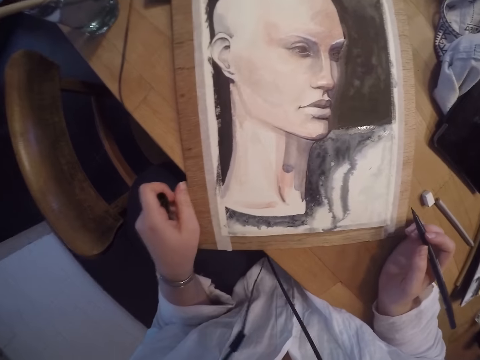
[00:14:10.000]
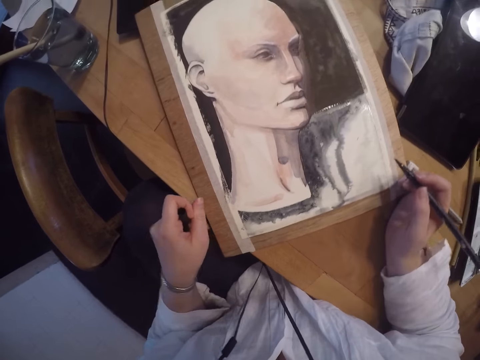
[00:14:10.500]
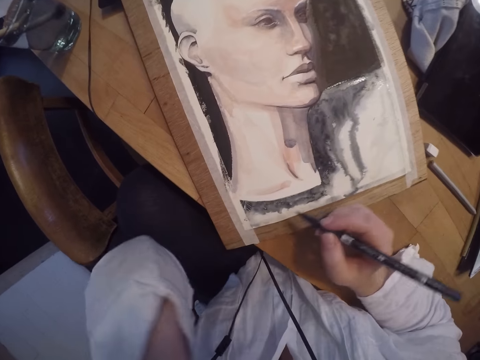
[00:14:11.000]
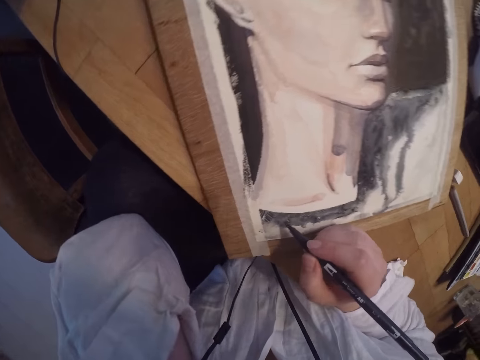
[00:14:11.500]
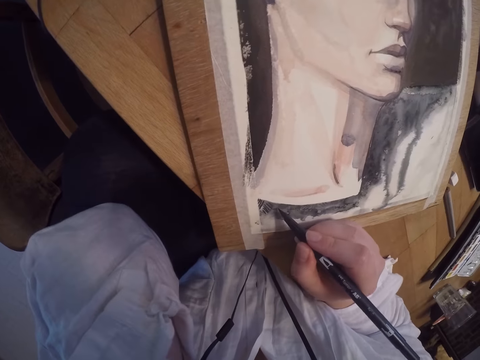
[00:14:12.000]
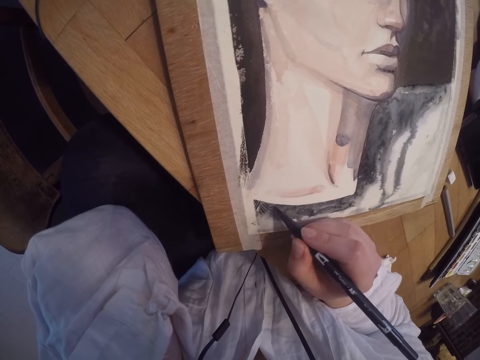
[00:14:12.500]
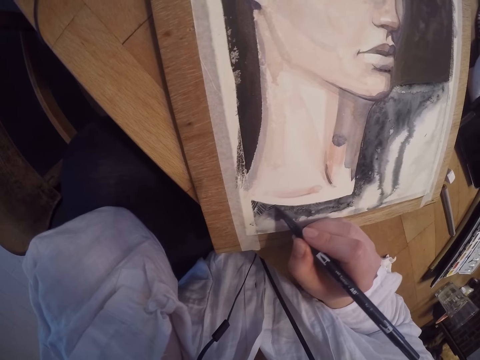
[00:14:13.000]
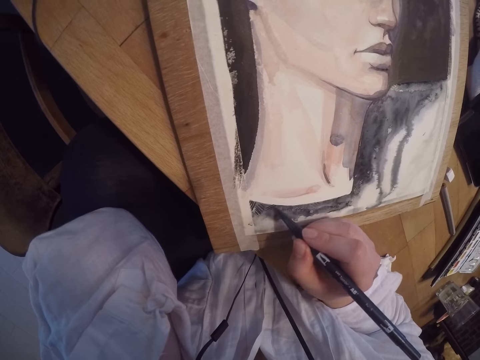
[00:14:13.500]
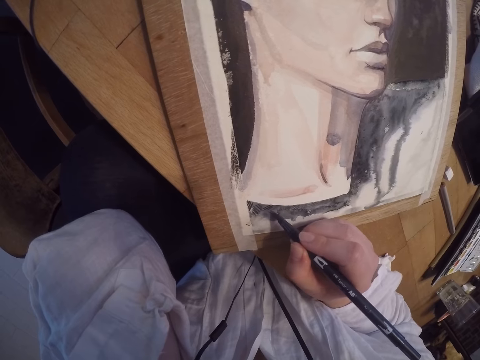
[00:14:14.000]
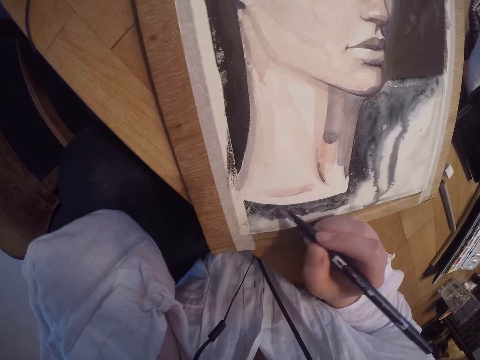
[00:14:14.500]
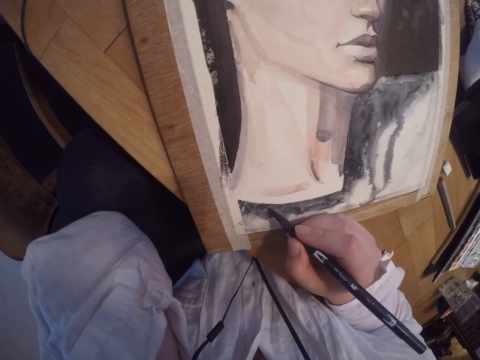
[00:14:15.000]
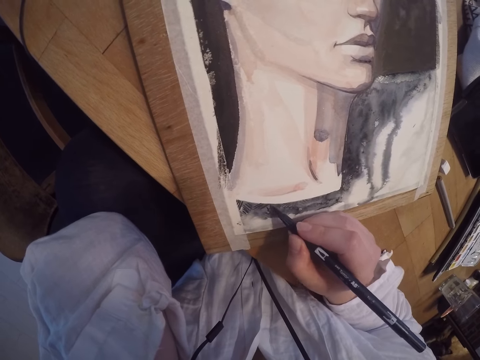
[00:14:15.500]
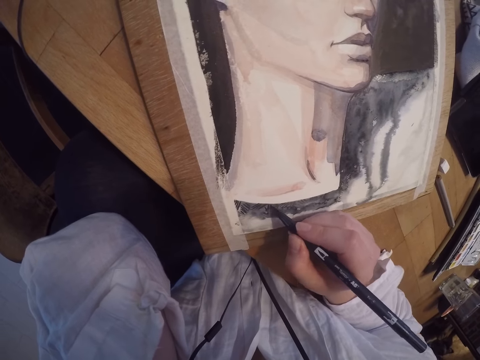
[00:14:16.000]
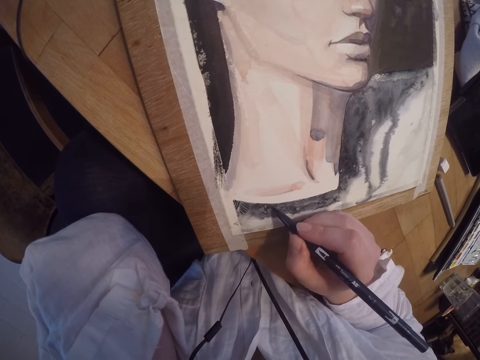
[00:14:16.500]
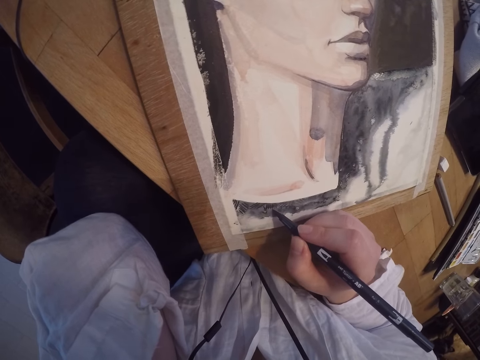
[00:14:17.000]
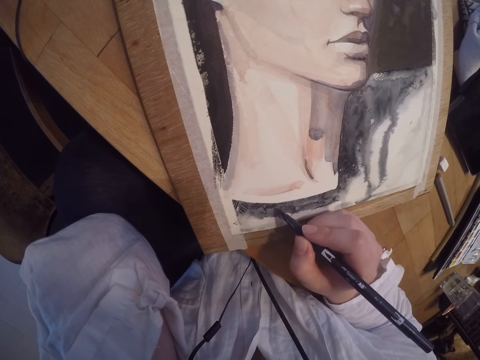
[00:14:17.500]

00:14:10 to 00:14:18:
The camera wearer moves the portrait on the table. She touches her cheek. She draws on the paper.

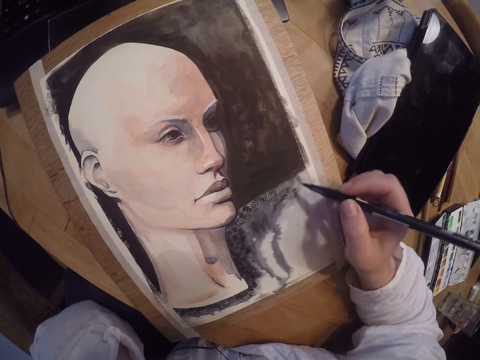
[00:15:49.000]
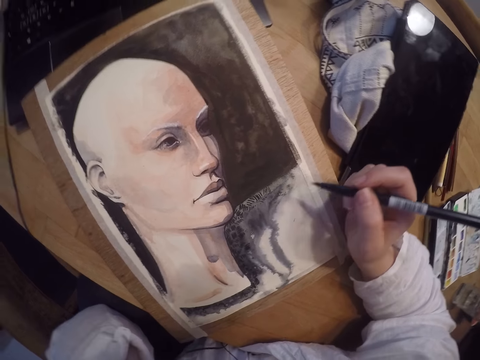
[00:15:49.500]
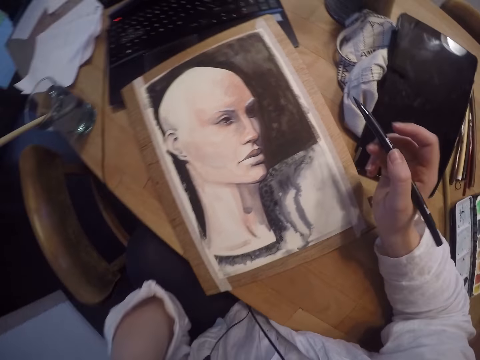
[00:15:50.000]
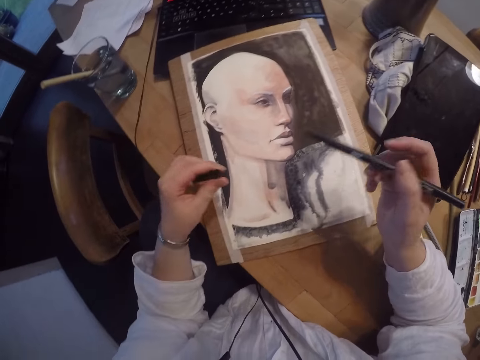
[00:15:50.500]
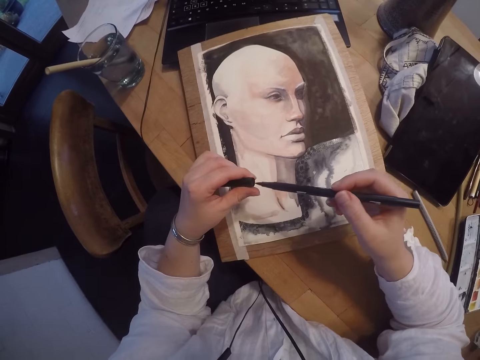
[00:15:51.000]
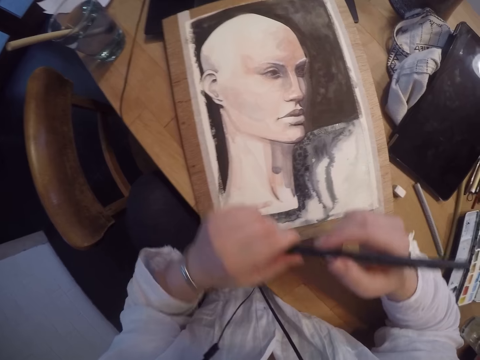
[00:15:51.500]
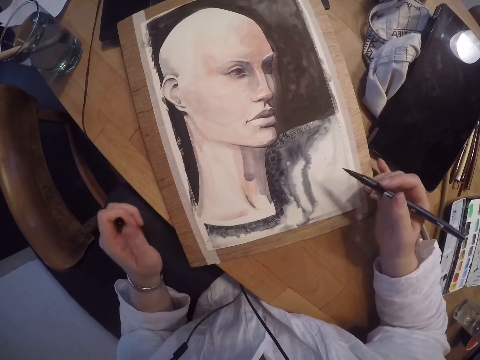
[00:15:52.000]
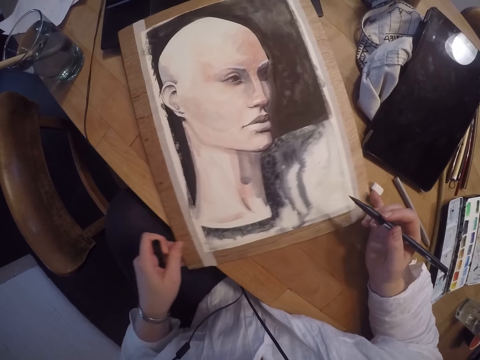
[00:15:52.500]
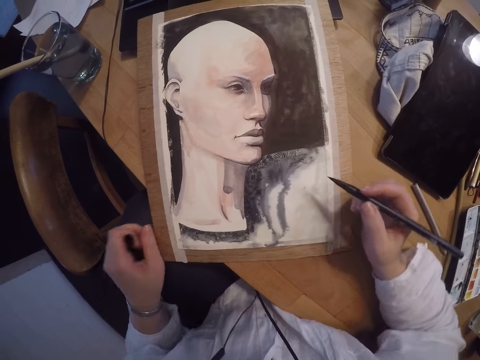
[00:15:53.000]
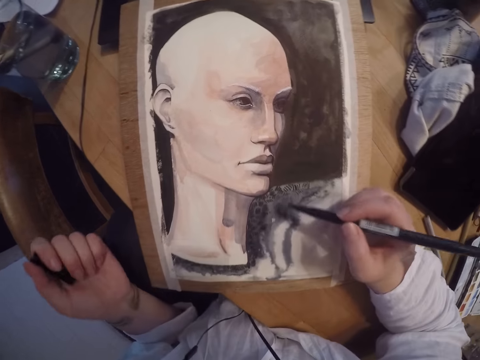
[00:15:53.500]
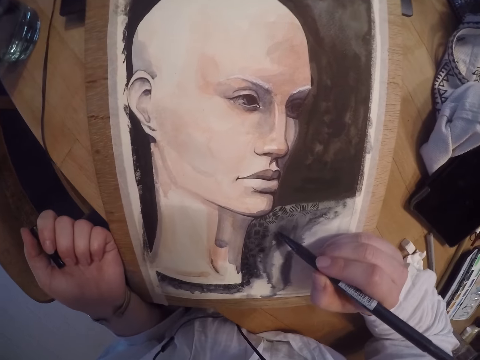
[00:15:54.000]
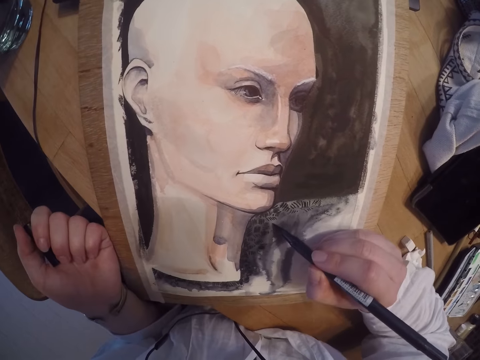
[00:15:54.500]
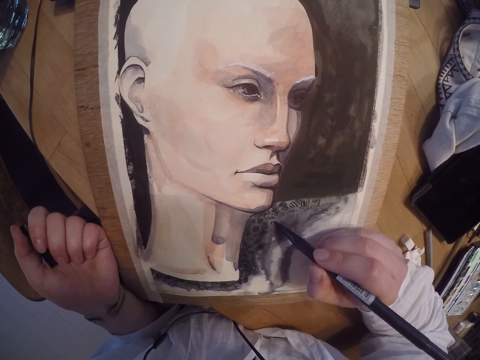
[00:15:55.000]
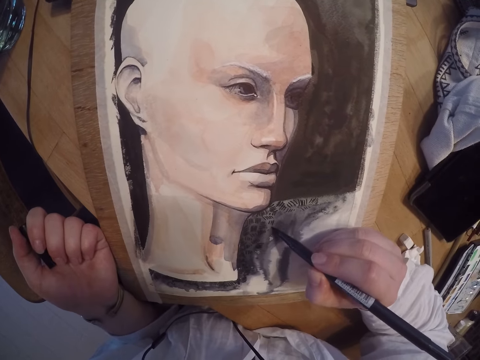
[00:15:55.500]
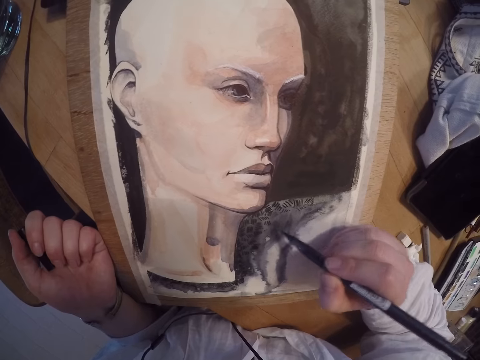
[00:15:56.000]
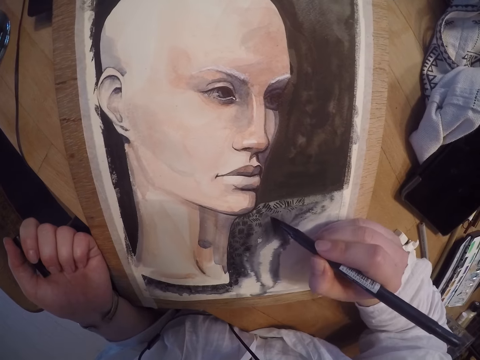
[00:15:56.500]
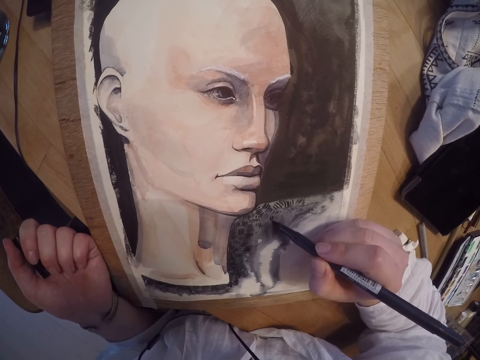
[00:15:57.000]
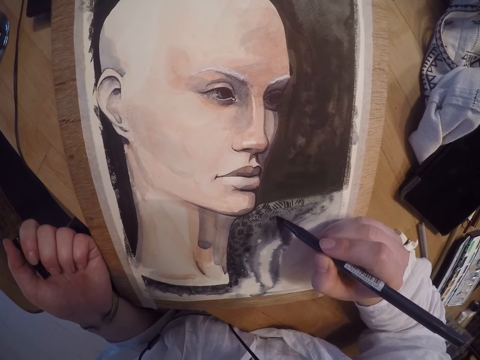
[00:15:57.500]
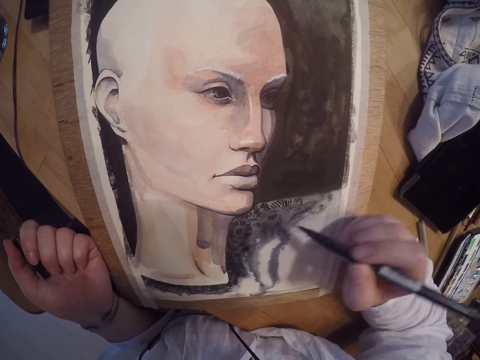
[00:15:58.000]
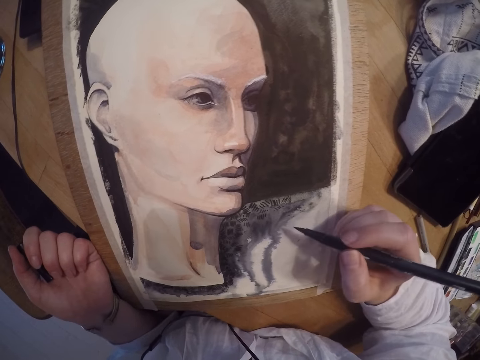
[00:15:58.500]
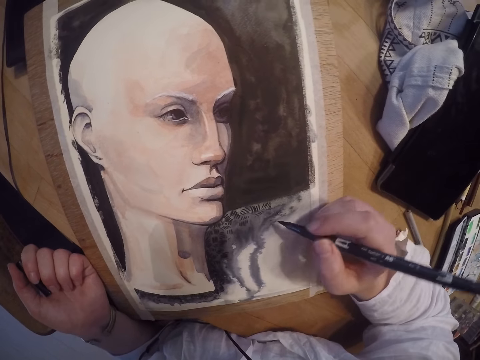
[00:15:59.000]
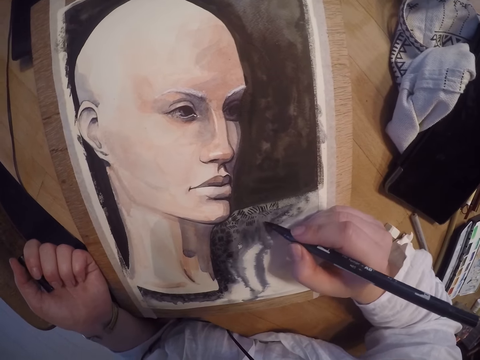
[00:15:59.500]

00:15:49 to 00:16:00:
The camera wearer dips the drawing pen in the lid. They attach the pencil cap and remove the pencil cap from the pencil. They move the portrait. They draw on the paper.

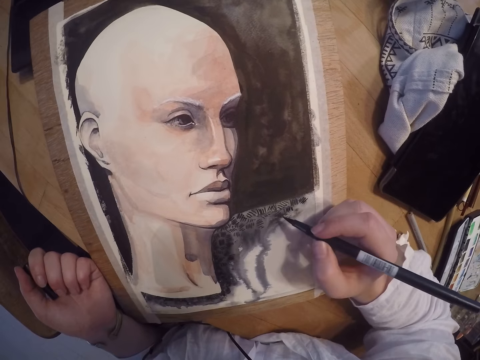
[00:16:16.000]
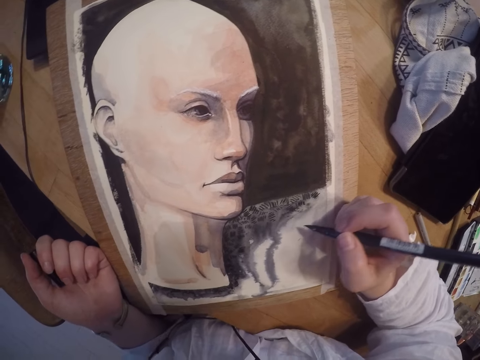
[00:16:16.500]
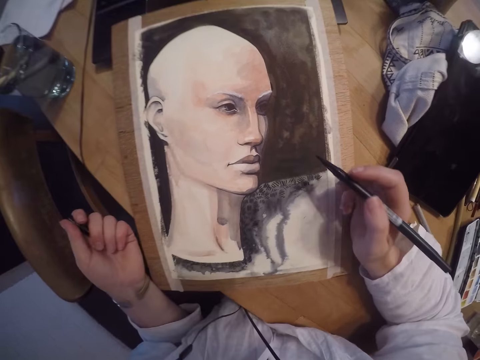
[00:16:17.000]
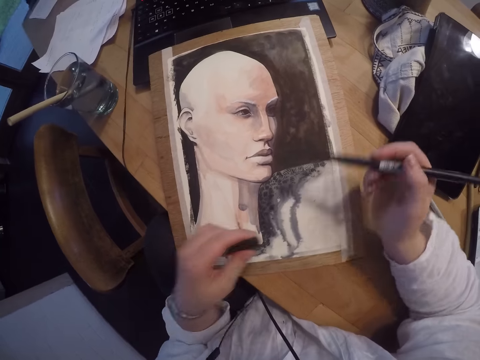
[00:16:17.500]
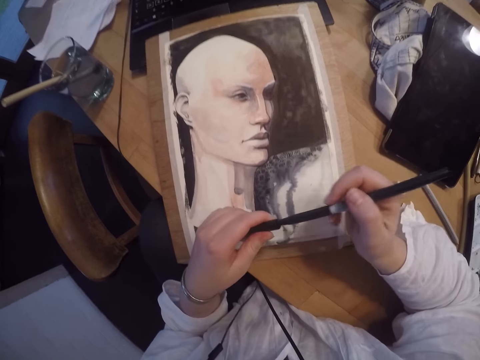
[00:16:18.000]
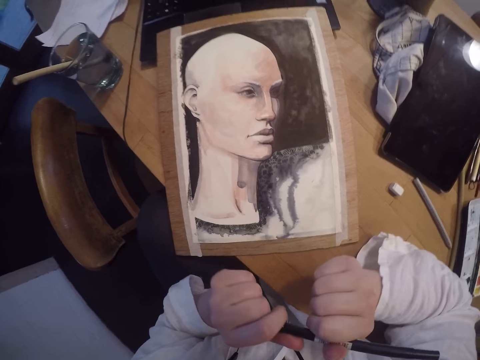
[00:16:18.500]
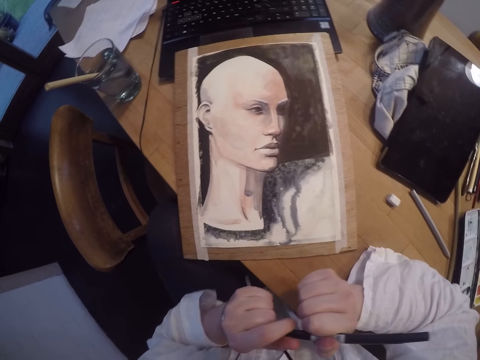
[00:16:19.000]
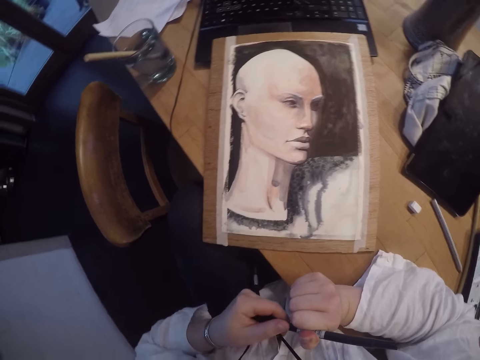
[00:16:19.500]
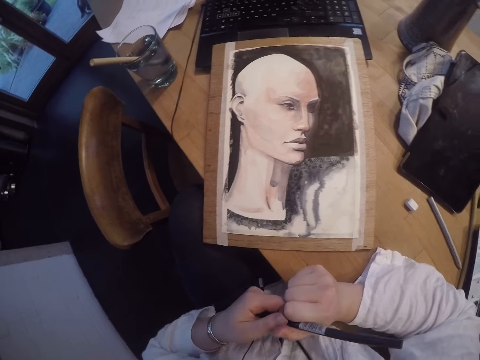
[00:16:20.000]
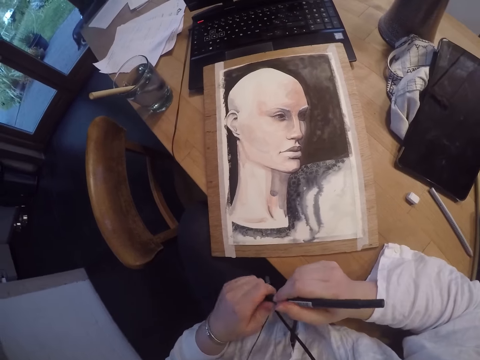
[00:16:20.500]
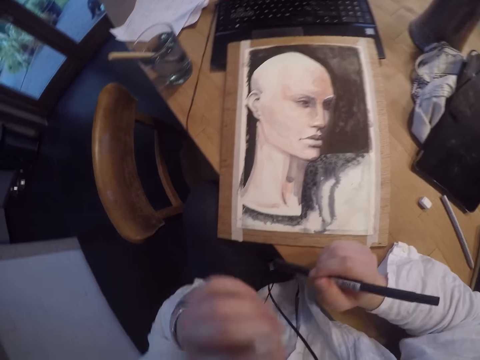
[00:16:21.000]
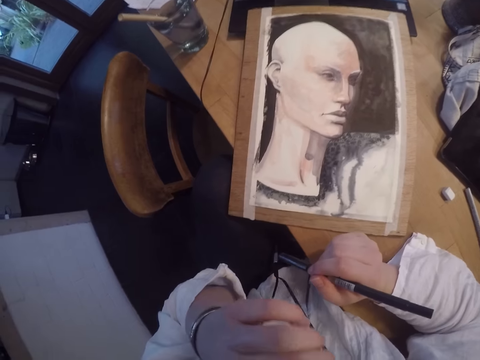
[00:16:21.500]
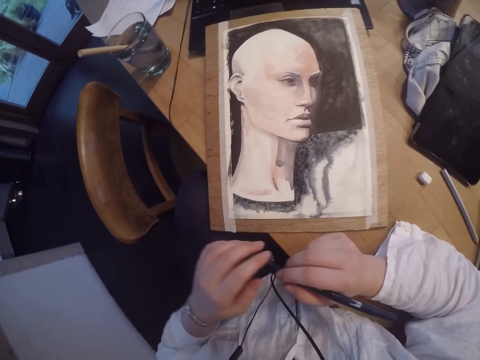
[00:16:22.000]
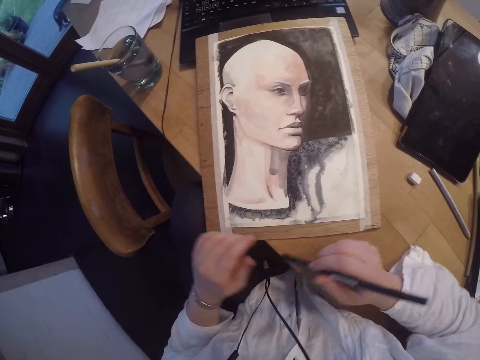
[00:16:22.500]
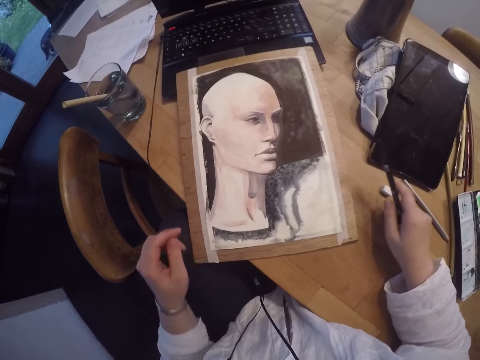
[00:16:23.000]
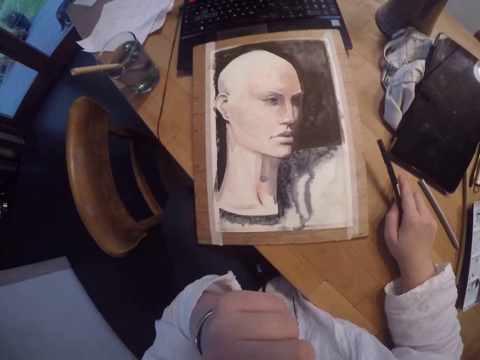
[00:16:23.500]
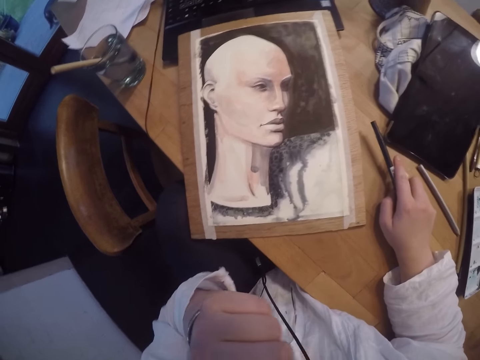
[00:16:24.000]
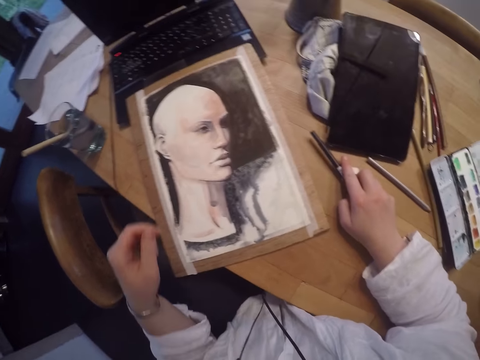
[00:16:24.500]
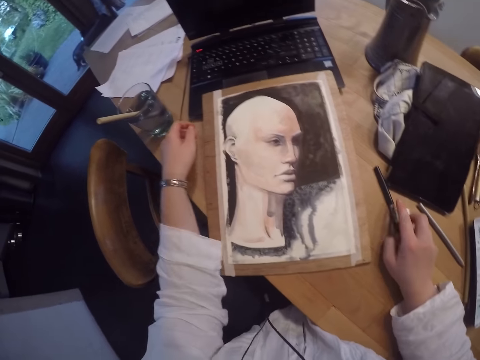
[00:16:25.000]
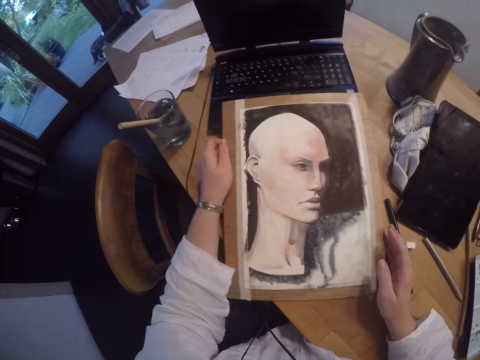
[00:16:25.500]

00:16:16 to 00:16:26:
The camera wearer puts back the lid on the drawing pen or pencil. She touches her cheek. She touches the pencil. She places the drawing pen on the table. She touches her cheek. She grasps the portrait from the table.
